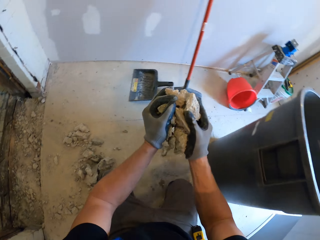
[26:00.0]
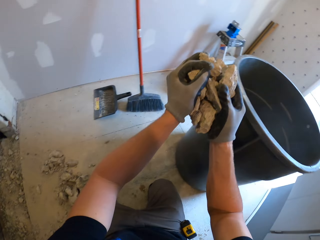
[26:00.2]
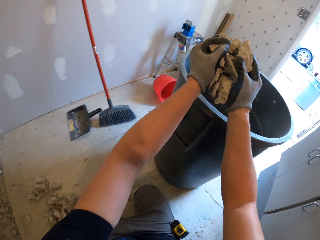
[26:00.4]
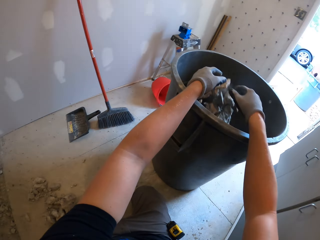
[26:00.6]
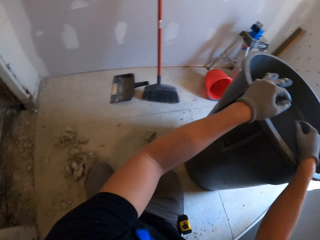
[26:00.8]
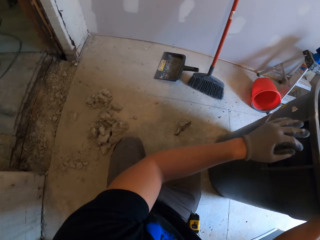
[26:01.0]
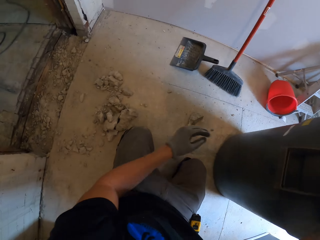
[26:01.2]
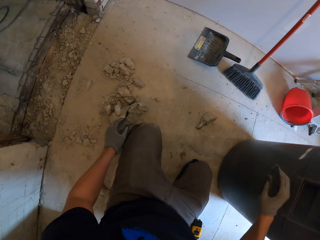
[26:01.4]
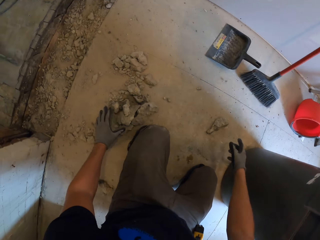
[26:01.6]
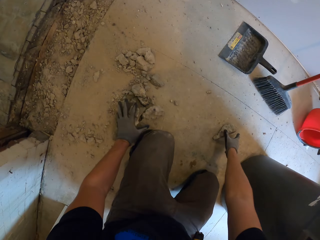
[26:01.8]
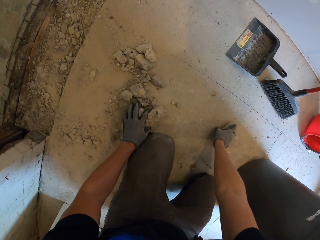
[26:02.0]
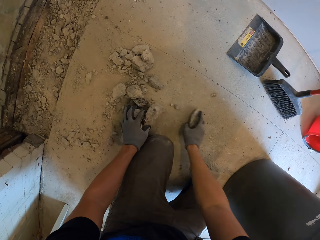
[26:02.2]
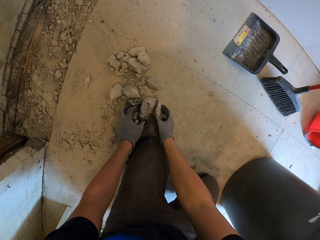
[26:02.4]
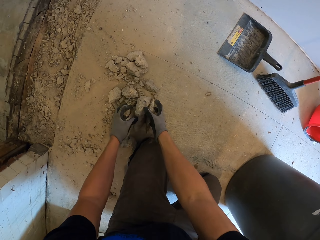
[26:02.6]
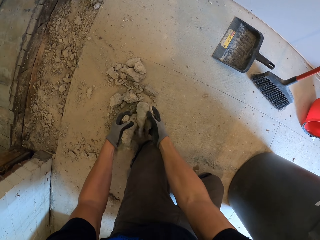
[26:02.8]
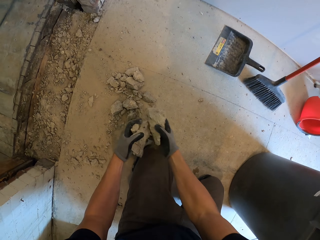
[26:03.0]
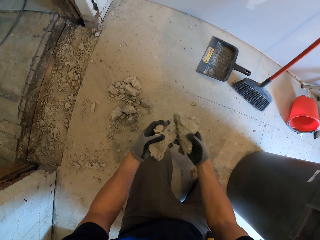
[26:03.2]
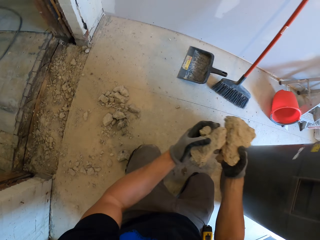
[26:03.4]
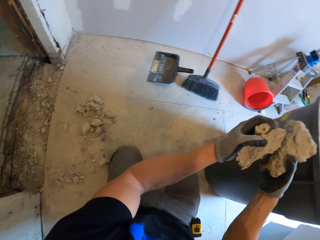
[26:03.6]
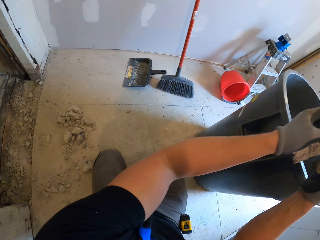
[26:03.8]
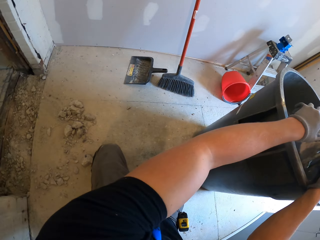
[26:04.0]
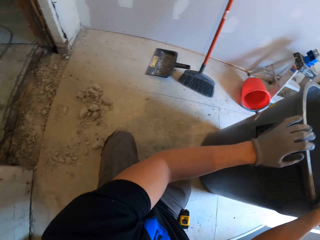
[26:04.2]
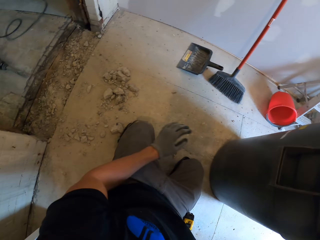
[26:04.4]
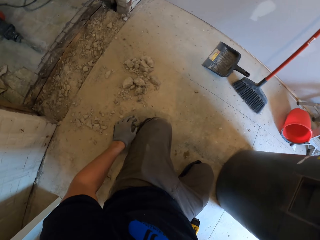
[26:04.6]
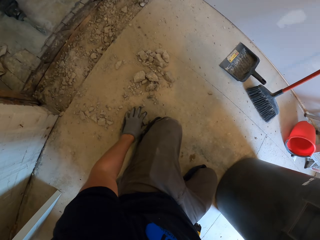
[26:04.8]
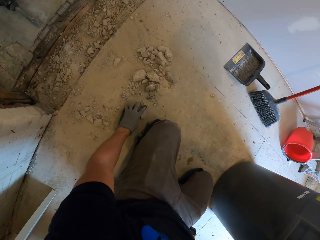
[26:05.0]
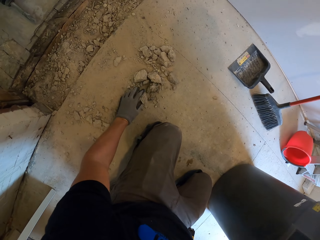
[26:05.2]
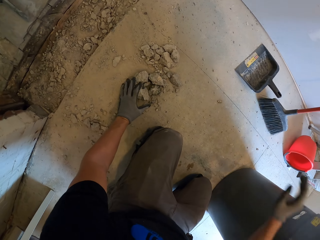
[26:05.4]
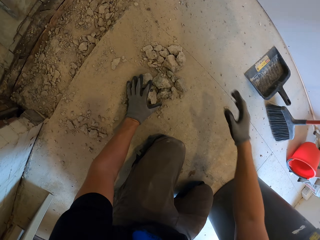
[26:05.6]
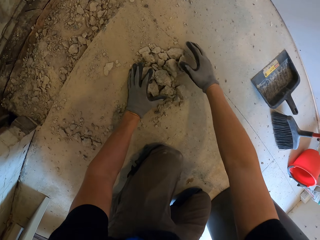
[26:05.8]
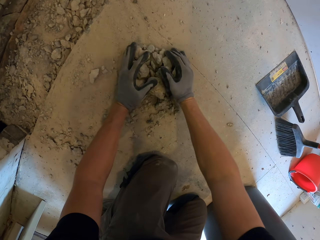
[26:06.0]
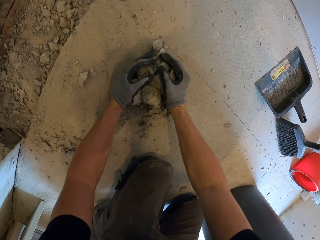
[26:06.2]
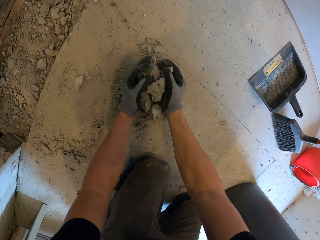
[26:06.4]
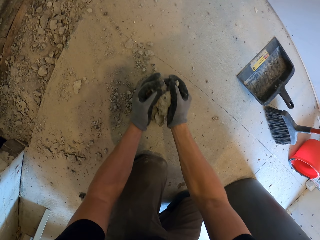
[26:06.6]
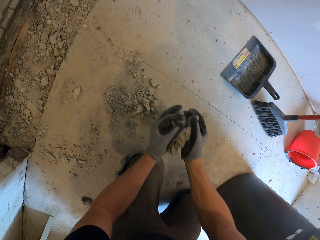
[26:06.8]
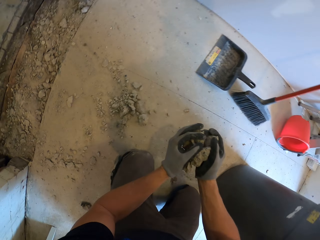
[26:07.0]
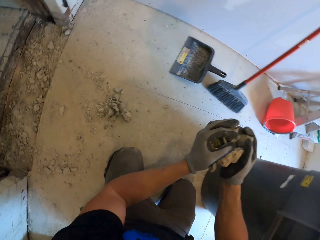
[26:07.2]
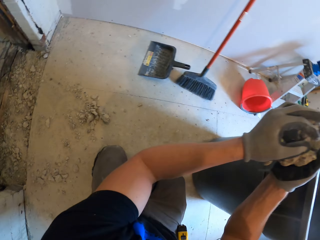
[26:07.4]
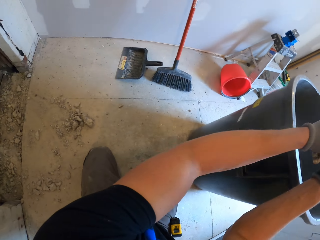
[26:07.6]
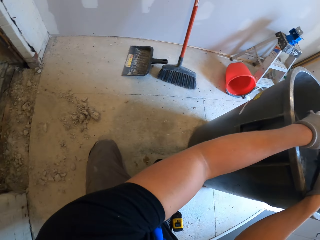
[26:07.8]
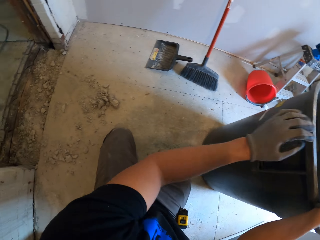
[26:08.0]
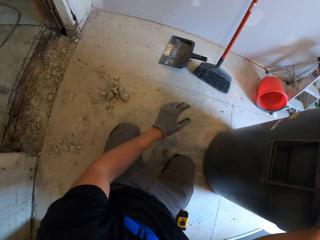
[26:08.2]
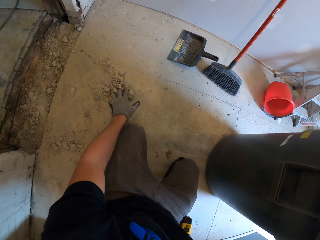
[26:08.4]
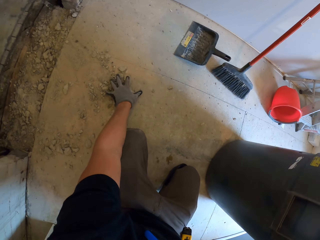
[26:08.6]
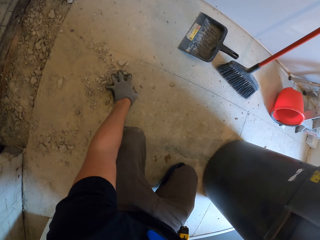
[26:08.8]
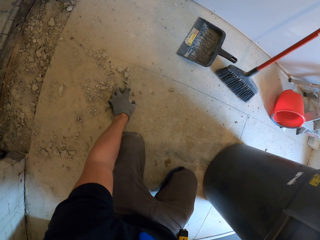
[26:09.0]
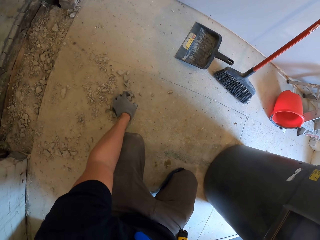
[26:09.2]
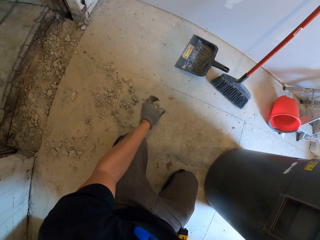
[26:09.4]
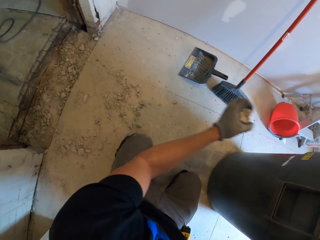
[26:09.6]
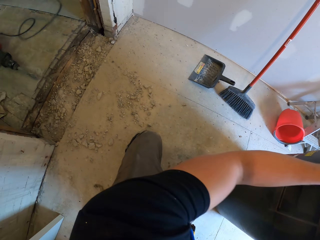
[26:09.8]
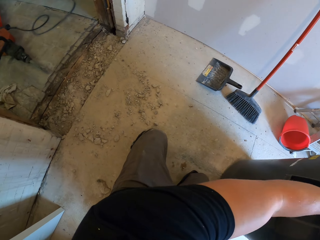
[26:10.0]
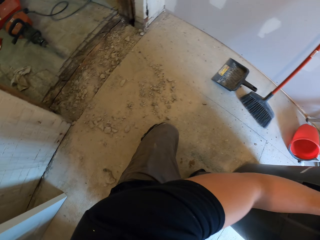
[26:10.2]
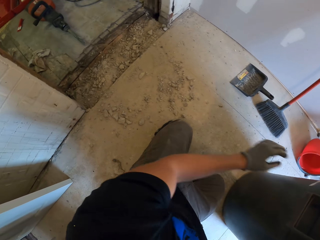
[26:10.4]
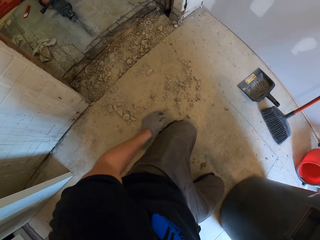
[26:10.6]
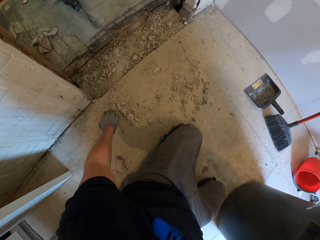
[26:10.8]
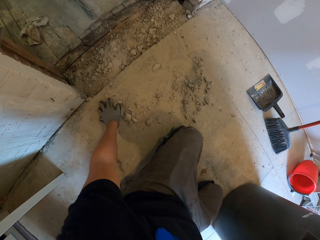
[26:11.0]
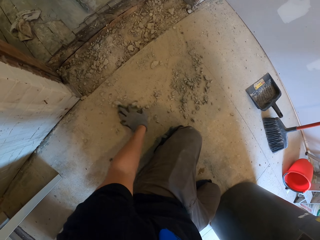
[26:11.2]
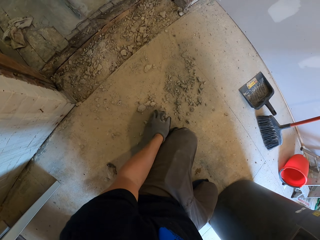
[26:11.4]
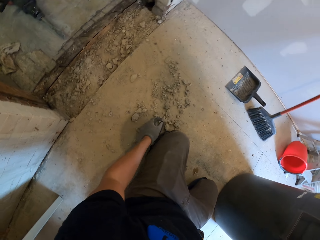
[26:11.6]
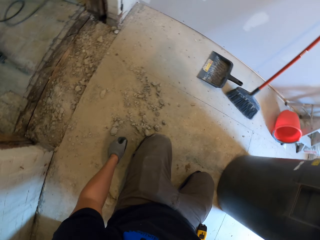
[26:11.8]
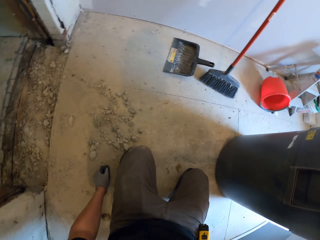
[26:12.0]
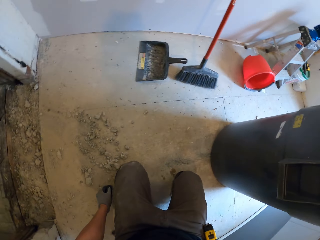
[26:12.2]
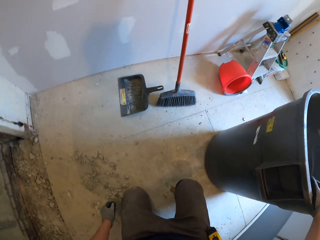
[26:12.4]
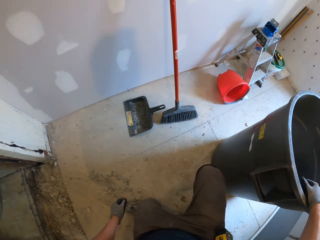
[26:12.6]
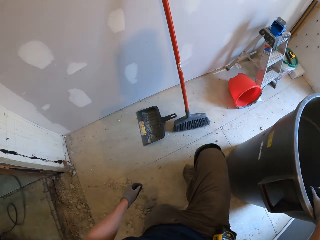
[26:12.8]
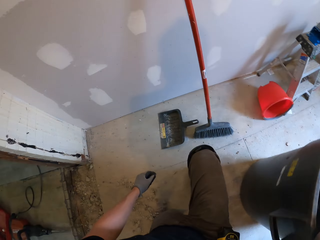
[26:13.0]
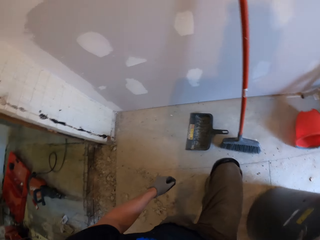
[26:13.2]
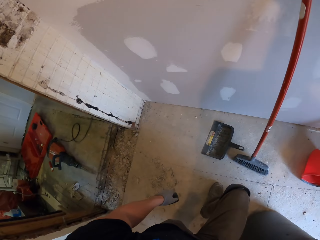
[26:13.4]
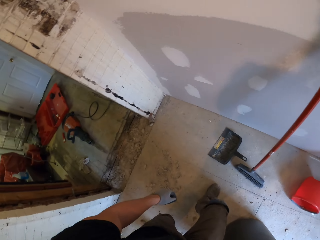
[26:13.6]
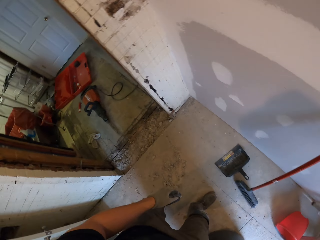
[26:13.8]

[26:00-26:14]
The camera wearer puts the broken concrete in the dustbin. They pick up the broken concrete. They put the broken concrete in the dustbin. They pick up the broken concrete. They put the broken concrete in the dustbin. They pick up the broken concrete. They put the broken concrete in the dustbin. They collect the broken concrete.

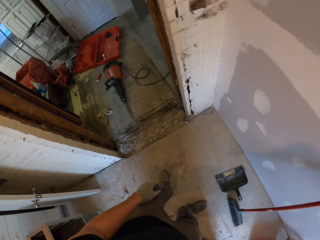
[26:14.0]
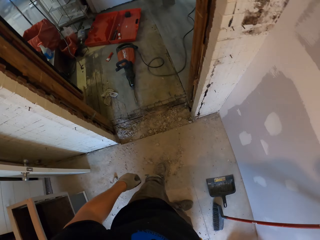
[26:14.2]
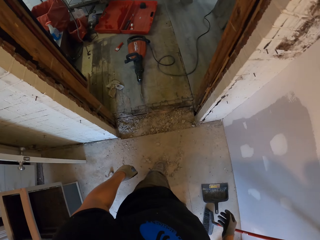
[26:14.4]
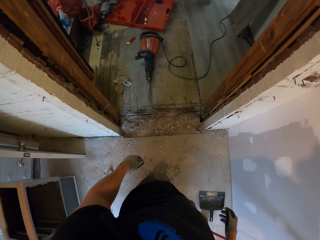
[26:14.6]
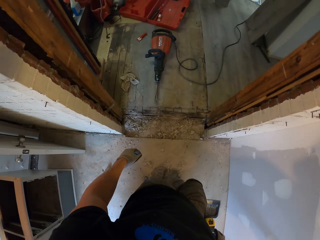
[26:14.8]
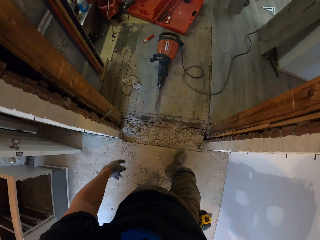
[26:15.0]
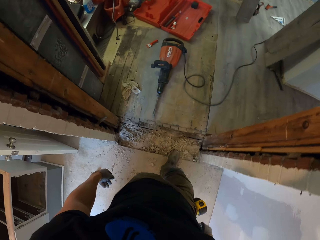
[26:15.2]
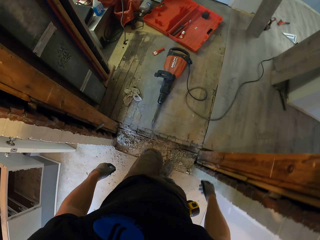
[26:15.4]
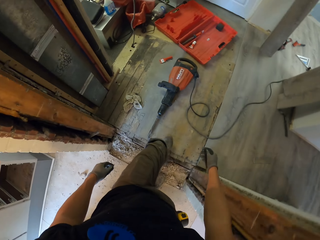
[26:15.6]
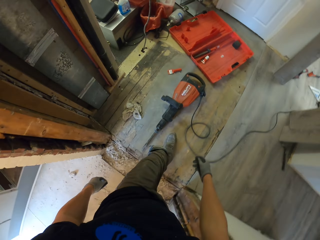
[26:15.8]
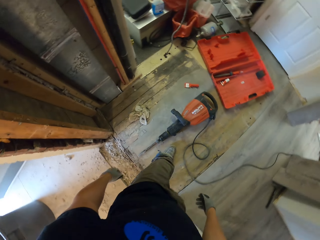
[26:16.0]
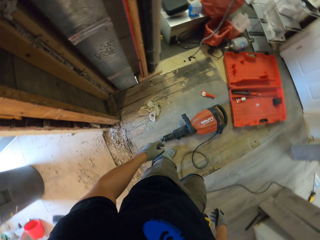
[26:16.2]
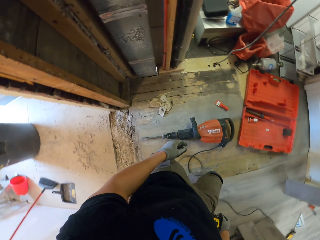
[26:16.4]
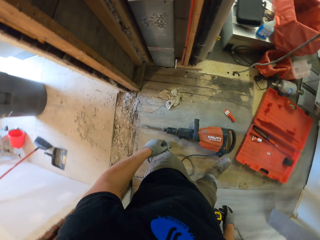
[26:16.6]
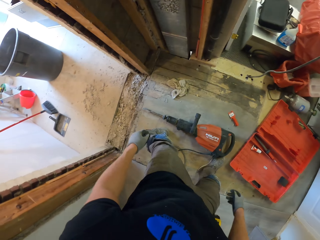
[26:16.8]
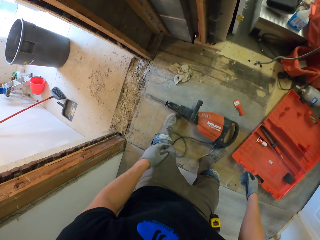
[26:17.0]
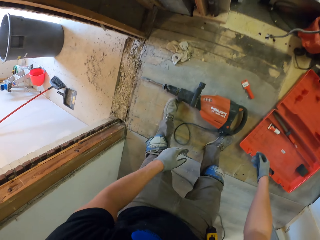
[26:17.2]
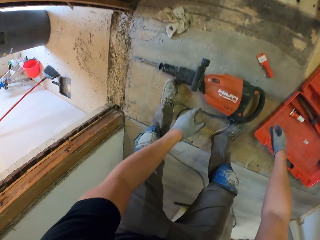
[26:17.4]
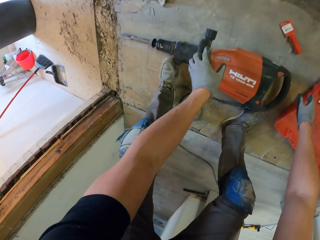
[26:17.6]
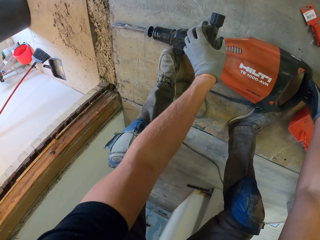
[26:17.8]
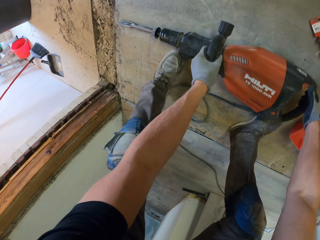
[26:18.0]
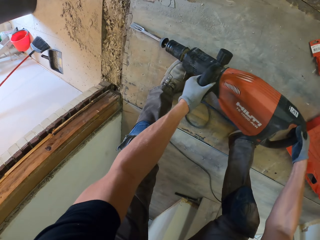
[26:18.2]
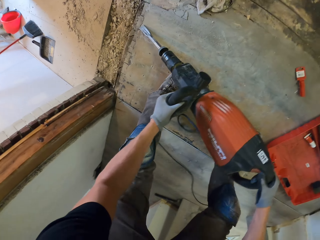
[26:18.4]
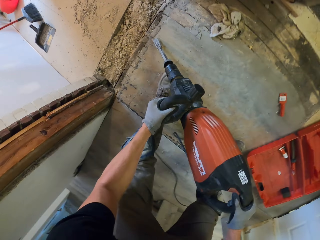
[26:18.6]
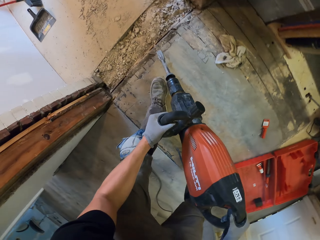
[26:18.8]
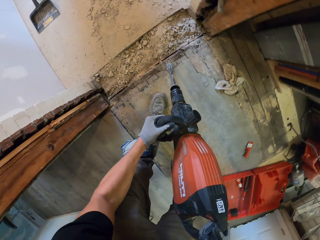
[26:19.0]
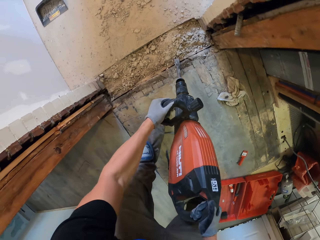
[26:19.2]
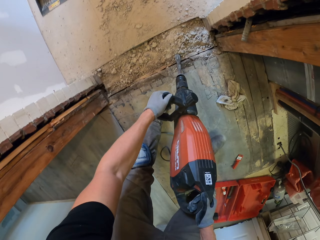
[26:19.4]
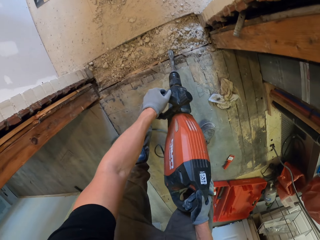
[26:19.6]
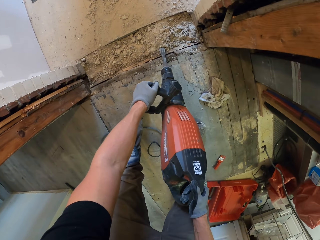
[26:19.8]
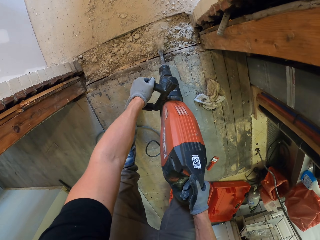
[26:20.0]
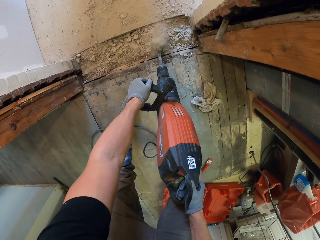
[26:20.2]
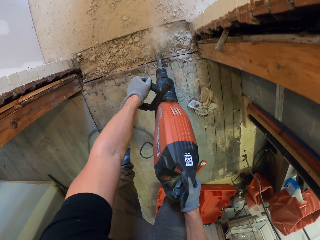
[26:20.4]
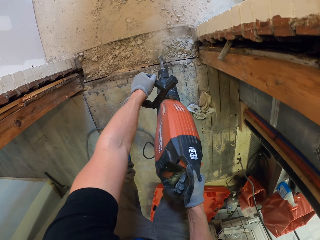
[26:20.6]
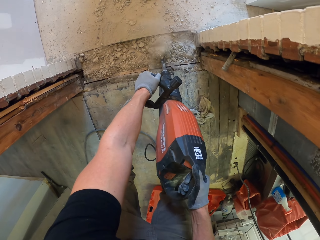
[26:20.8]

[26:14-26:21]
The camera wearer walks in the house. They take the demolition jackhammer machine. They drill the floor. They break the concrete floor.
